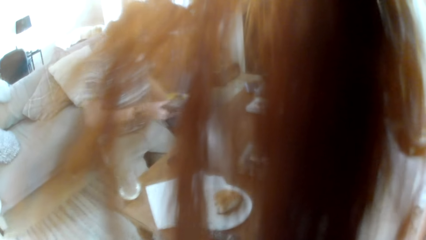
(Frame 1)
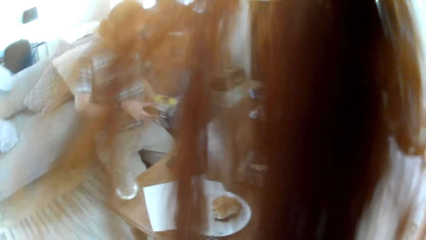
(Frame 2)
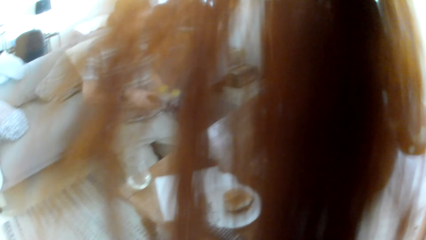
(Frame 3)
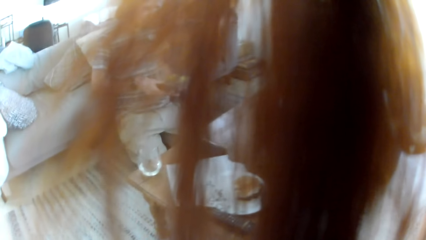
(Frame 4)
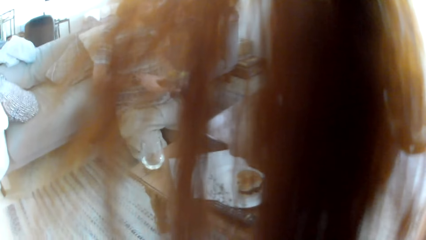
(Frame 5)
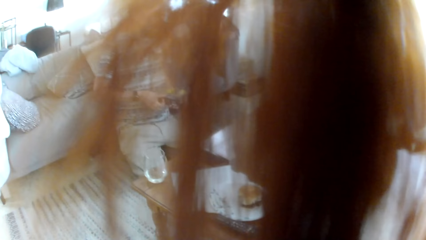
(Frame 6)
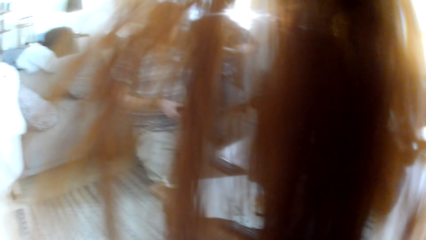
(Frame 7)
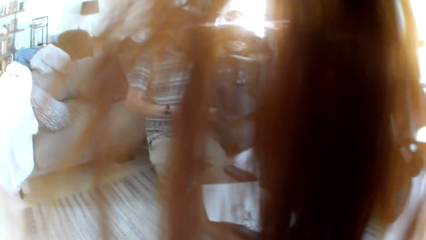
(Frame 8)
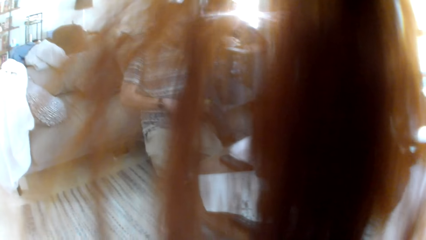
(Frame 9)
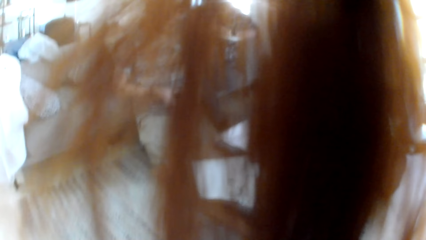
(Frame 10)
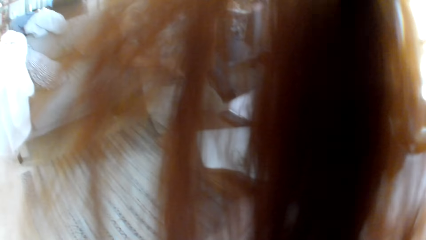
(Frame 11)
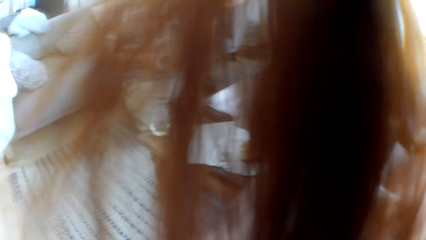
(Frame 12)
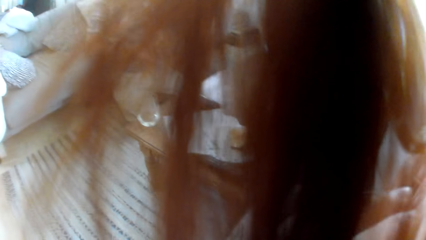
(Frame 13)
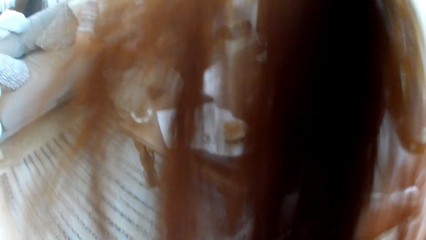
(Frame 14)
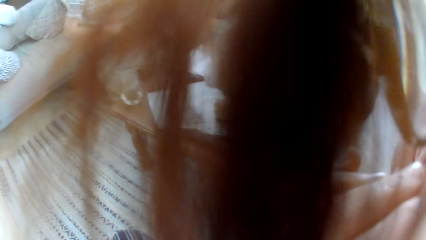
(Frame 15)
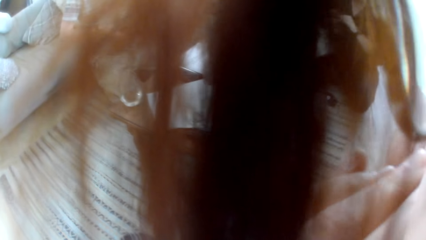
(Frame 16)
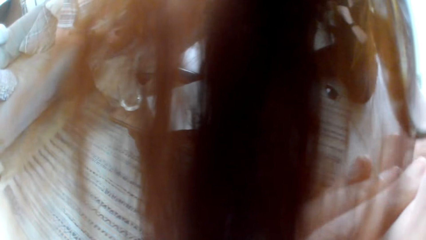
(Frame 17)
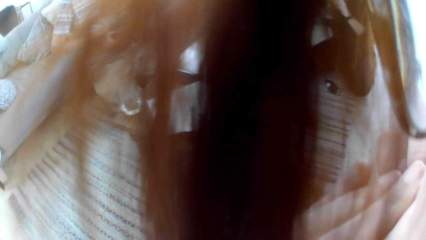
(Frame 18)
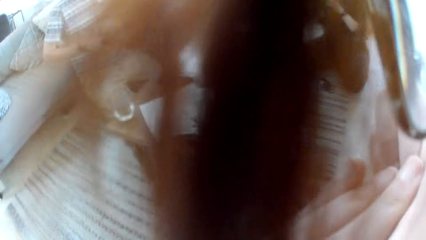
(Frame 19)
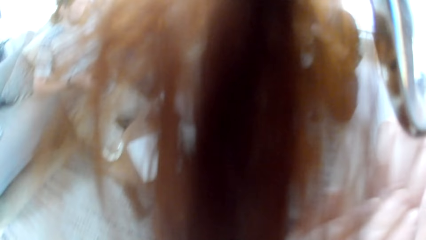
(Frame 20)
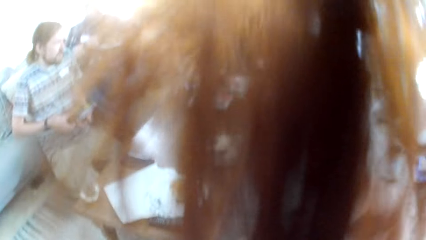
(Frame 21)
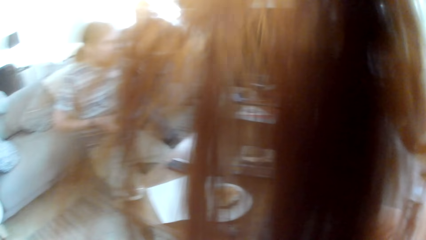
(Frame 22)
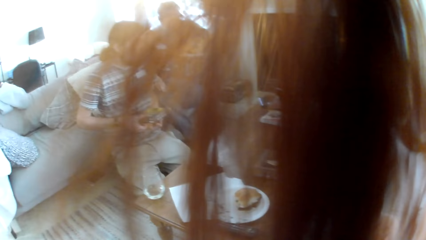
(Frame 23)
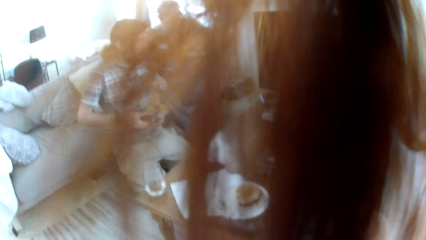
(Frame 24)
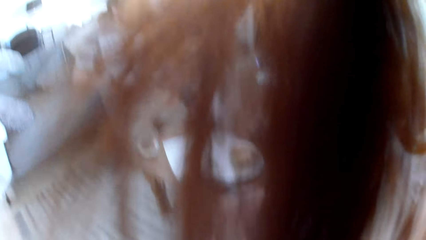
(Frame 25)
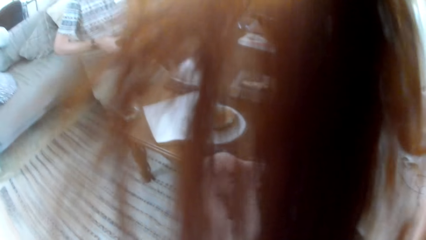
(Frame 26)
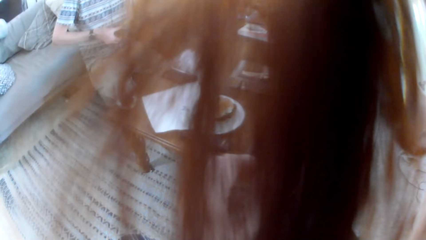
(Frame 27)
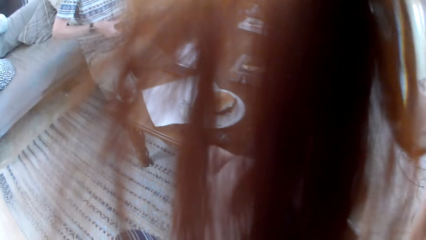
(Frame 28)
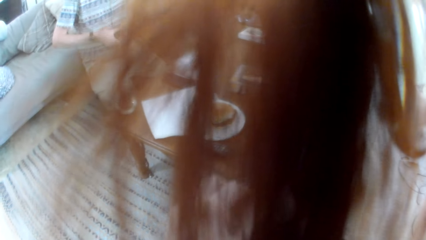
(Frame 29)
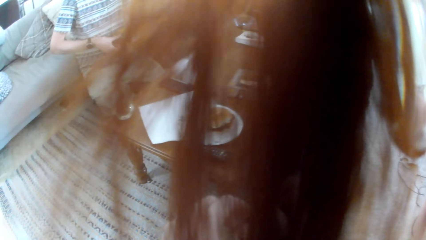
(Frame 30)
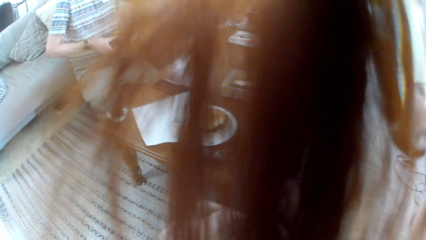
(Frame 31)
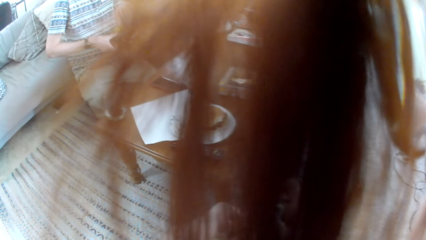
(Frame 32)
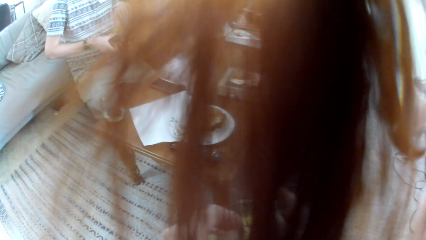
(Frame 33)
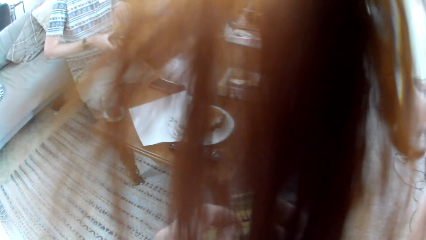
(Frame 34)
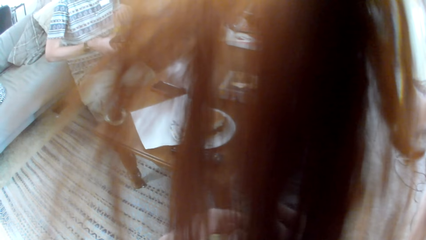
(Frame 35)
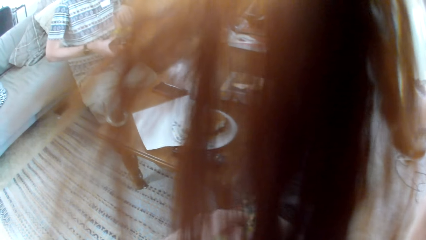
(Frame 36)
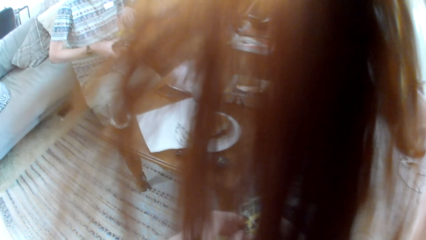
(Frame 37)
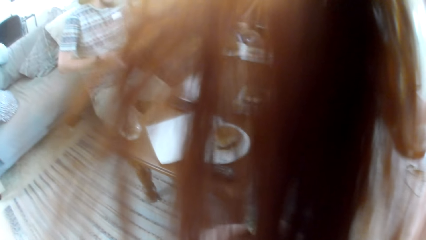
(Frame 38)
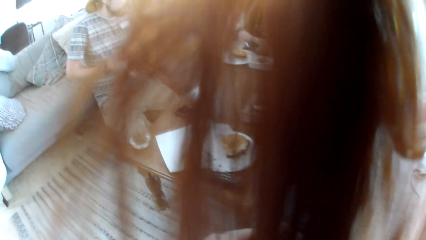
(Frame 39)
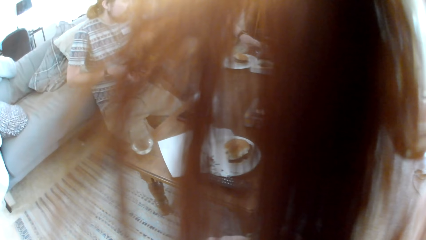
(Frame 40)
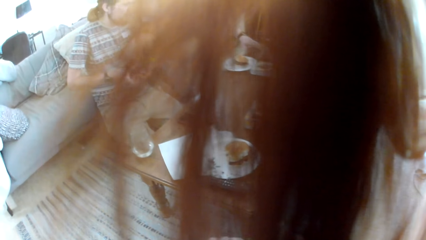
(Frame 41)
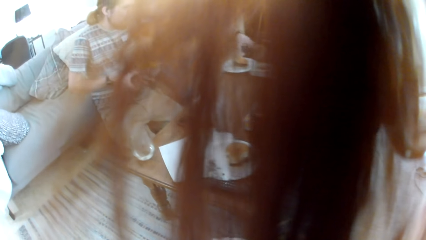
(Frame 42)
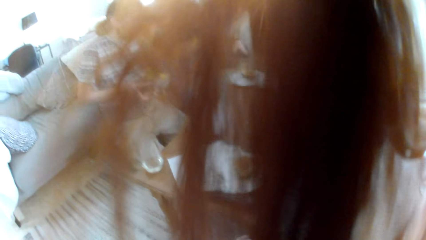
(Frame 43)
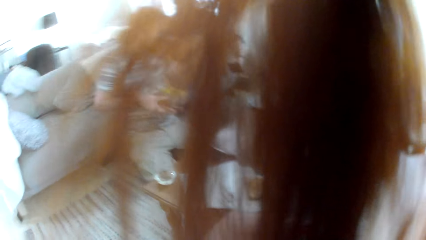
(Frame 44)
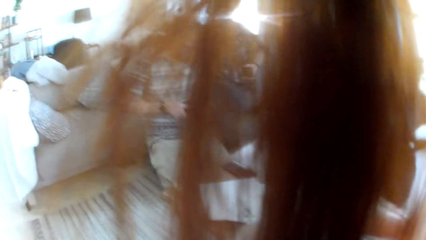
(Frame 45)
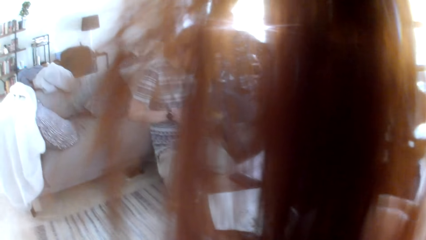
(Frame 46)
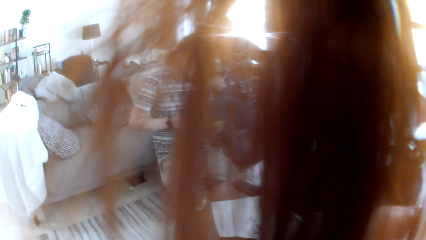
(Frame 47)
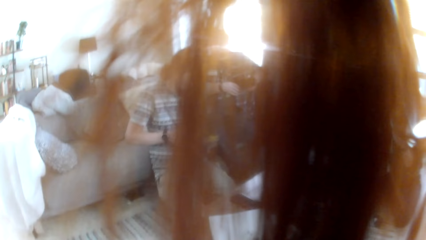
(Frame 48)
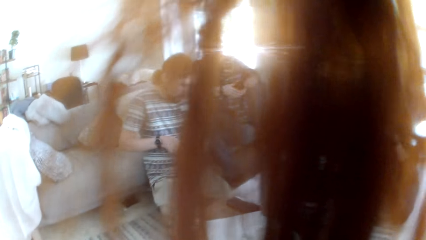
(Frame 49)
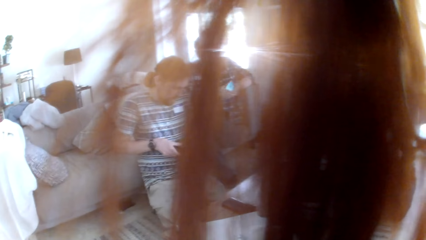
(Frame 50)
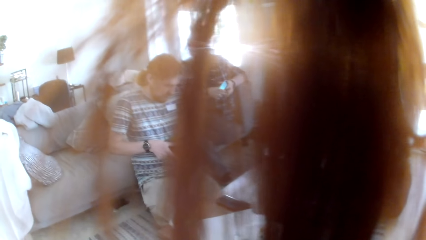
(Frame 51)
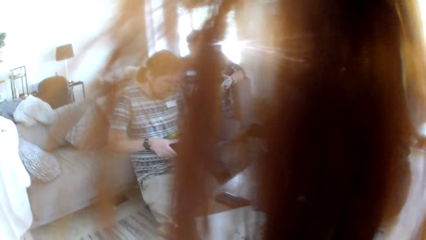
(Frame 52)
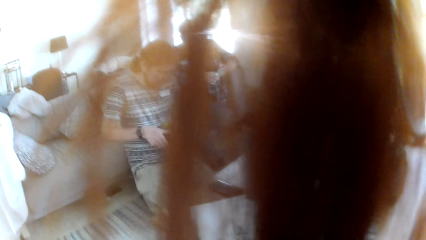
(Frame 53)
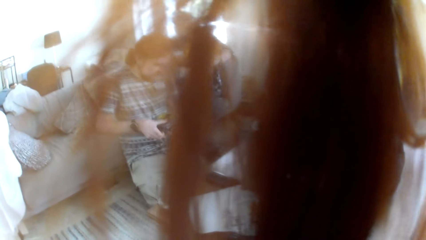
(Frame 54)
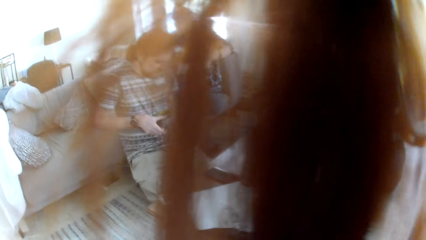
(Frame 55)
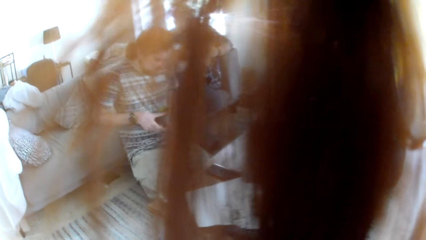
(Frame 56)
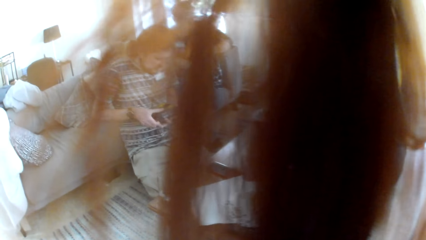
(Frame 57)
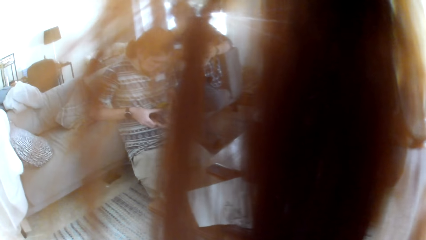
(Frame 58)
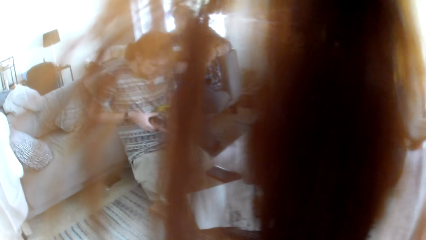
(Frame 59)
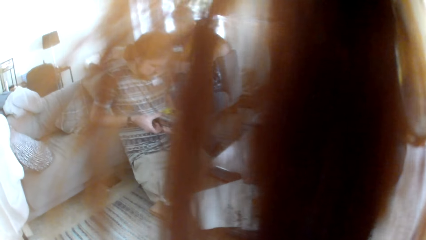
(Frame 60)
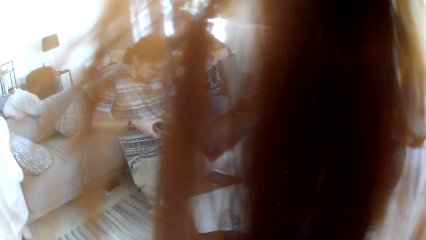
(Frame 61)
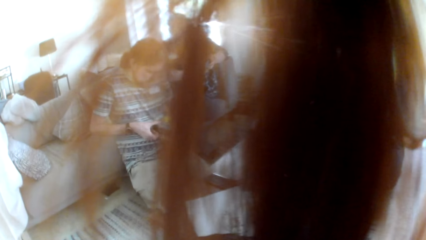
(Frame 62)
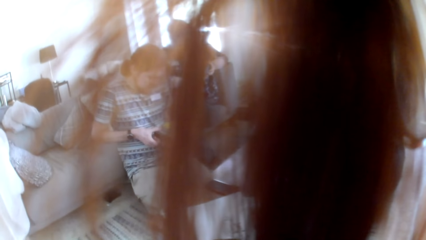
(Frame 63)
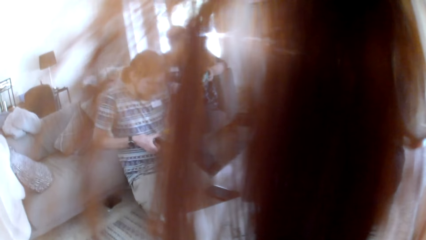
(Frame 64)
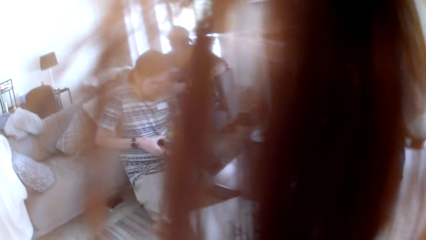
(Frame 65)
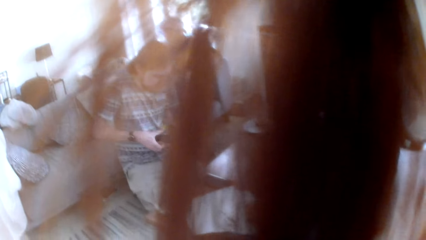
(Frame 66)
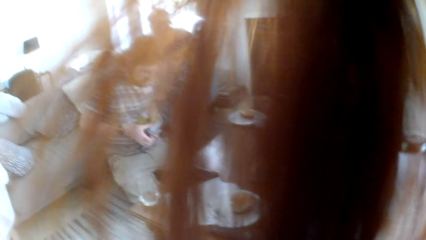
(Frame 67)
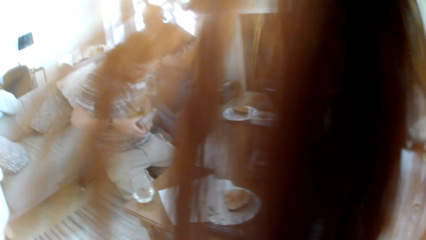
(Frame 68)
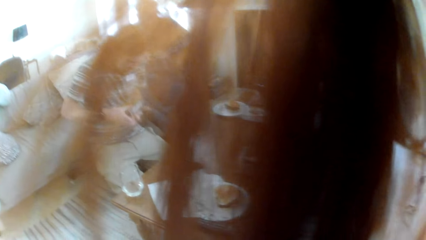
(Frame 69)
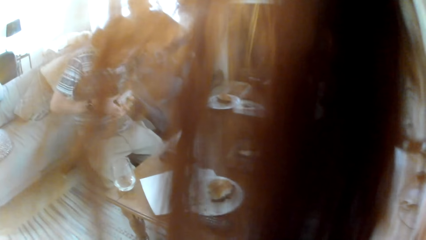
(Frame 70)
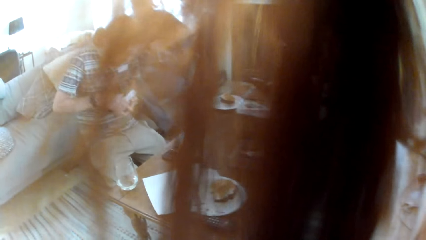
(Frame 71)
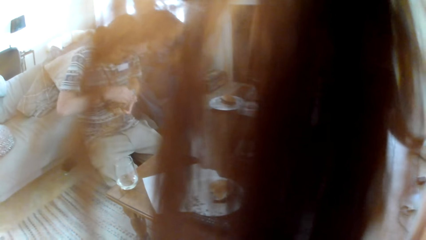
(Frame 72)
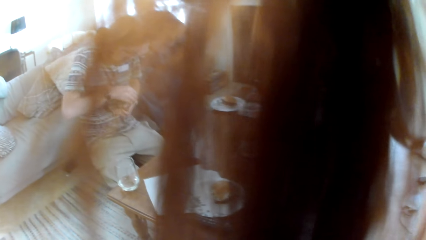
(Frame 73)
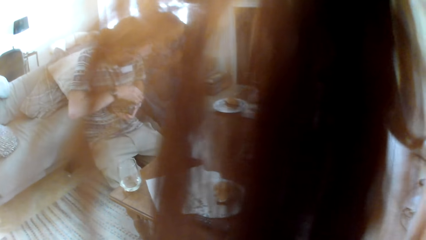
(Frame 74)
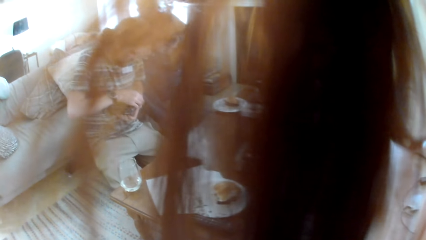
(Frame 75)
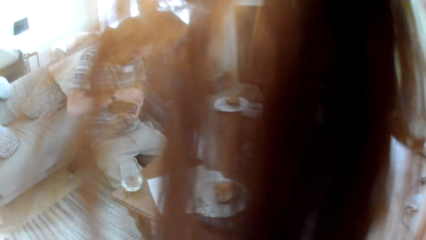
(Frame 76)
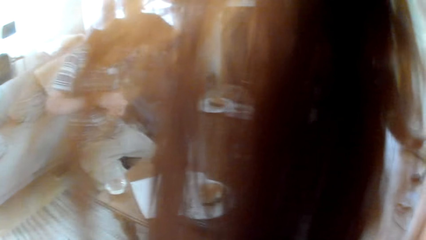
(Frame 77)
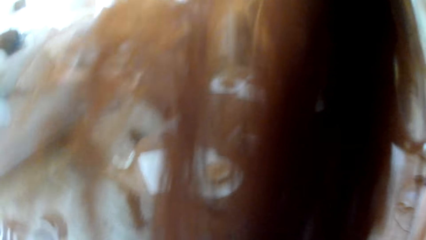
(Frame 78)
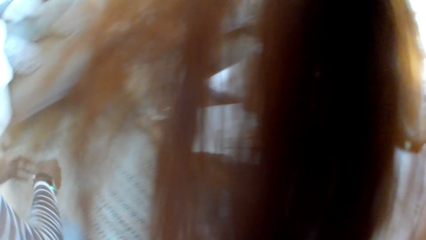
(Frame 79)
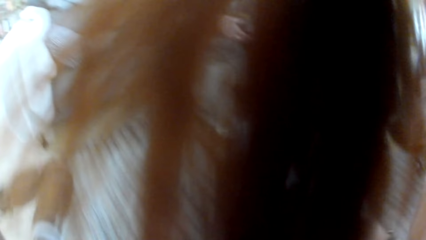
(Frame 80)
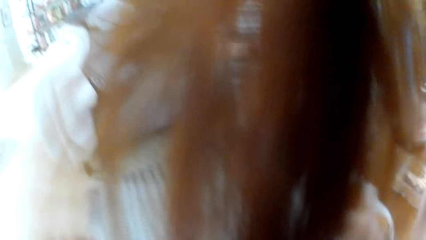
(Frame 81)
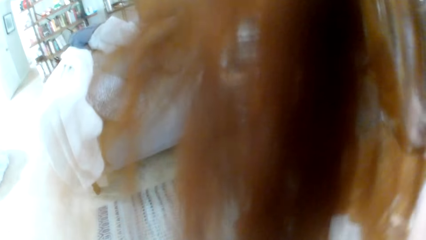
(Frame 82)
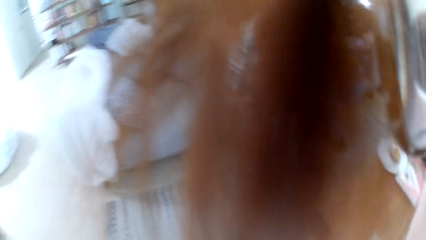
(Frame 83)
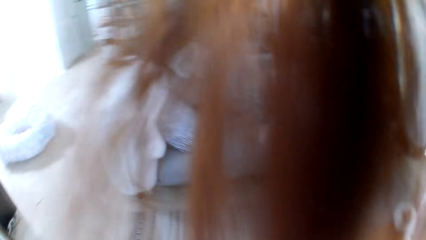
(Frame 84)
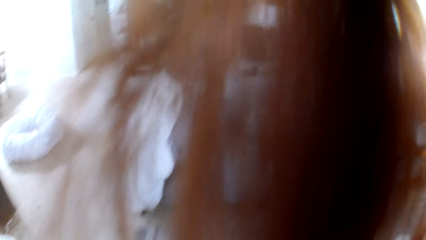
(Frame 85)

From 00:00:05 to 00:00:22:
A man holds a book. The man holds a box on his hands. The camera wearer holds something on her hands. A woman gives a phone to another man. The other man uses the phone. The first man holds the box on his hands. The first man opens the box.
